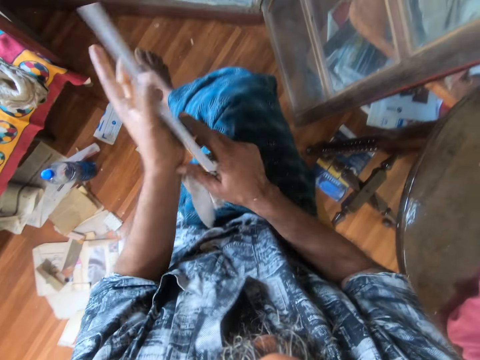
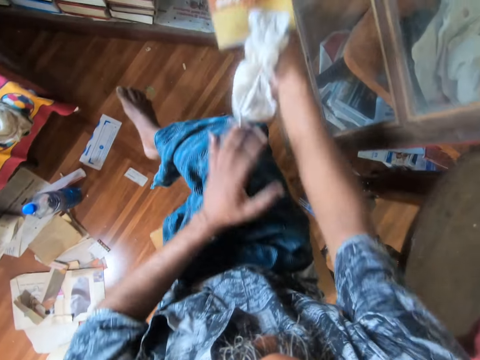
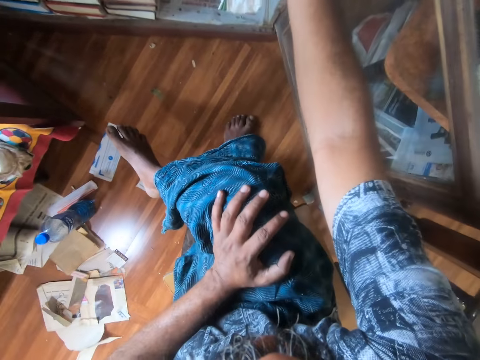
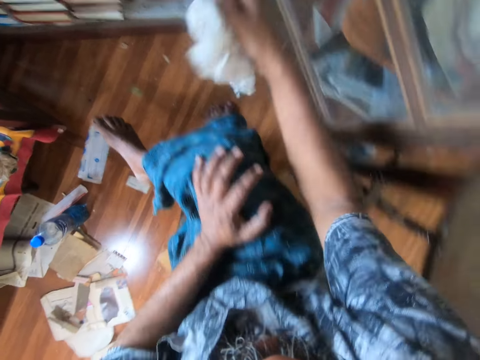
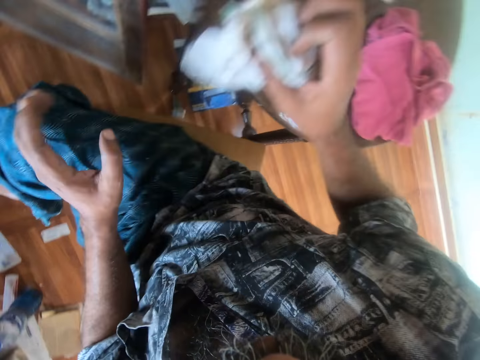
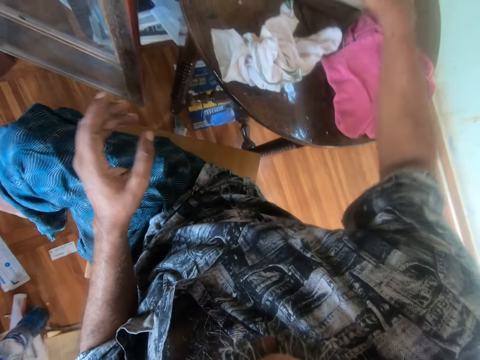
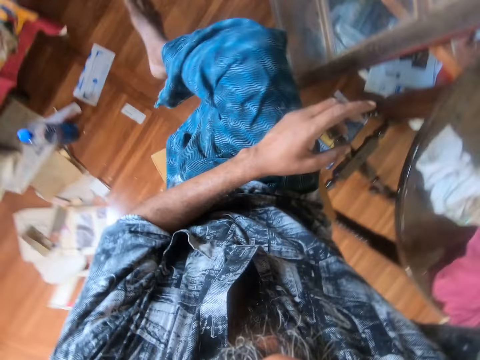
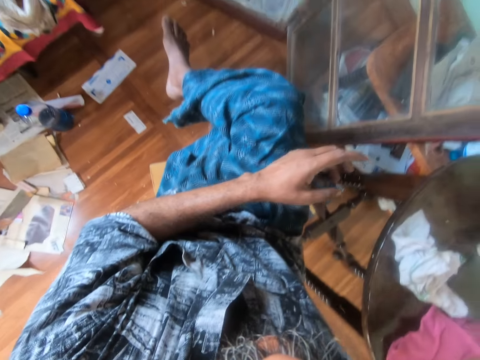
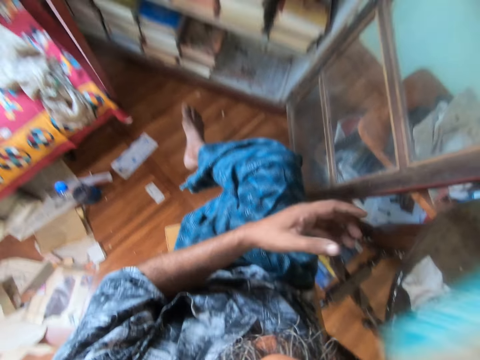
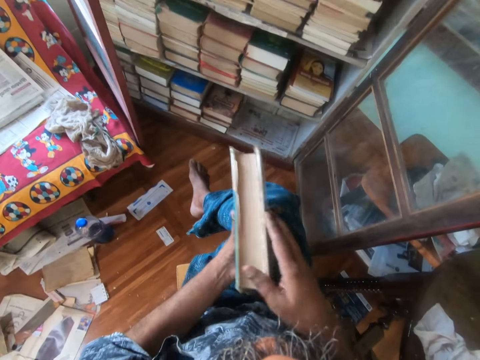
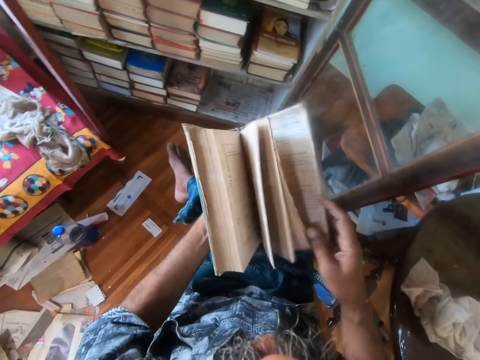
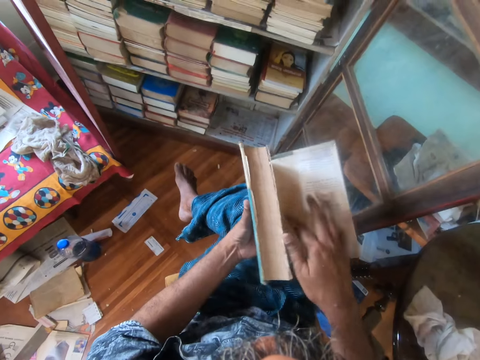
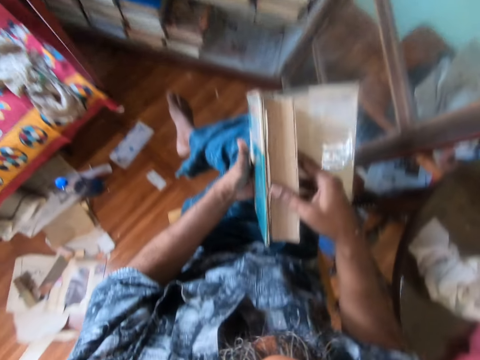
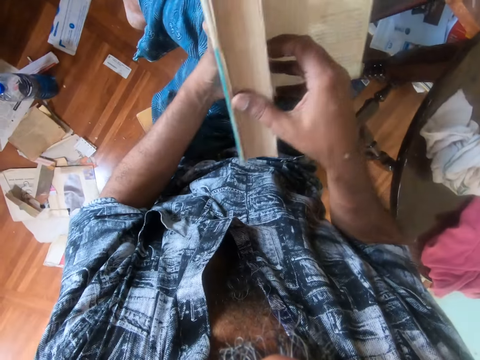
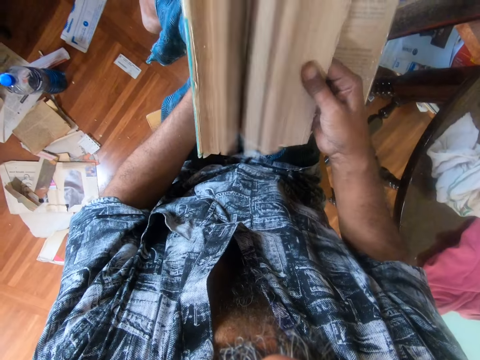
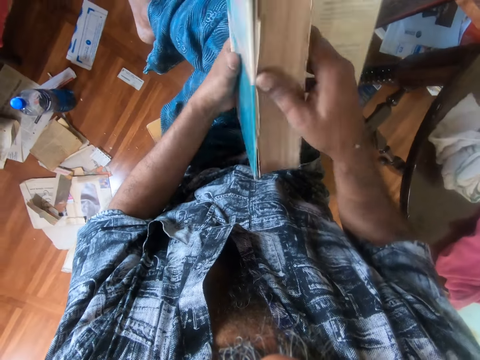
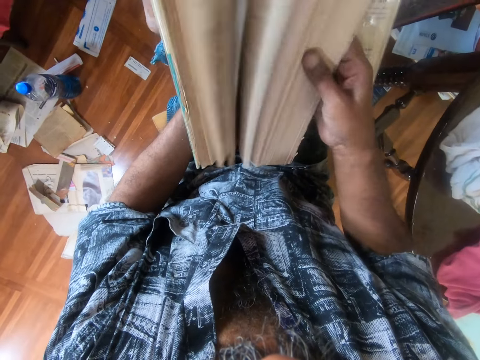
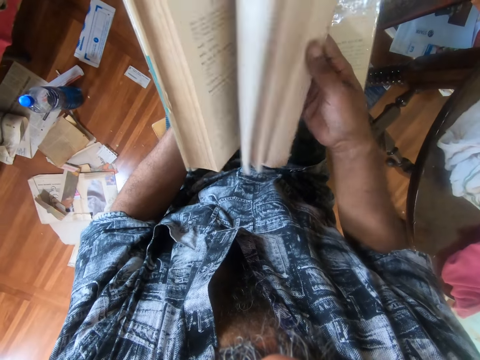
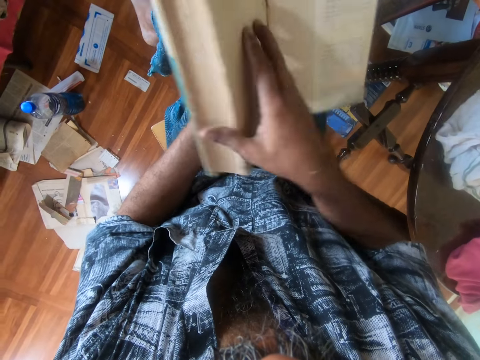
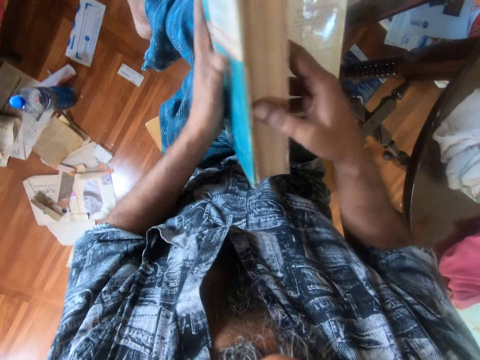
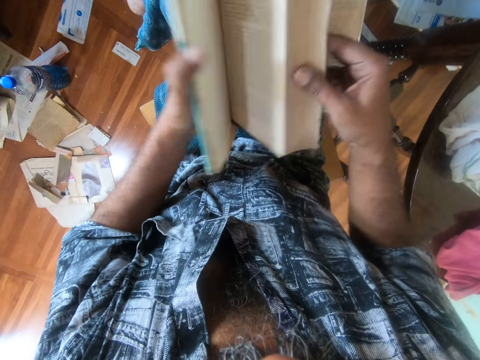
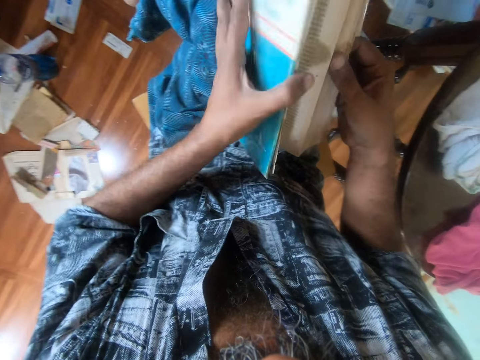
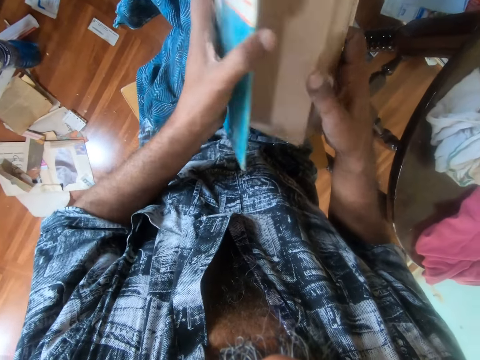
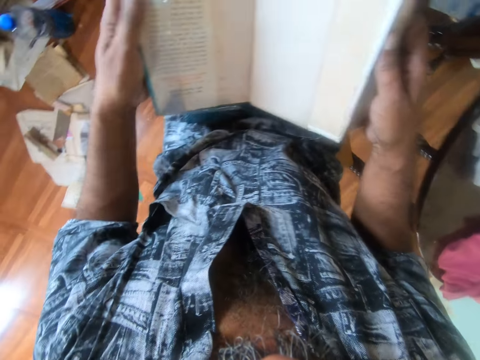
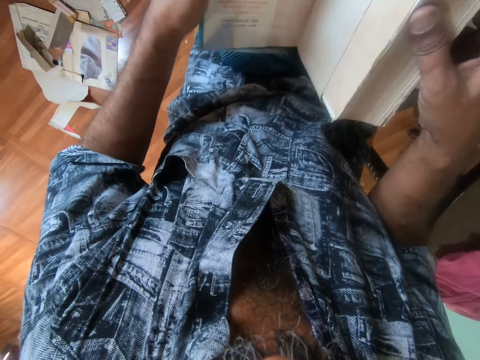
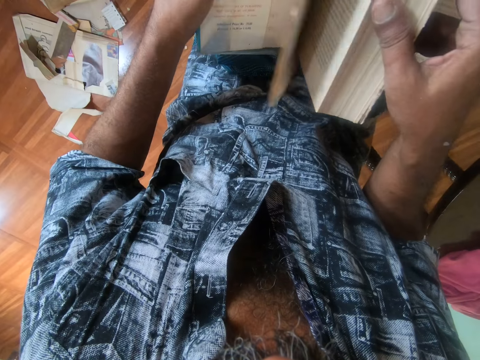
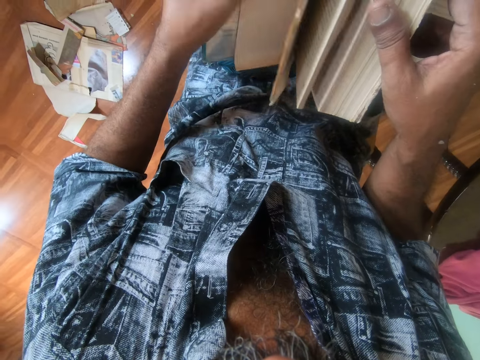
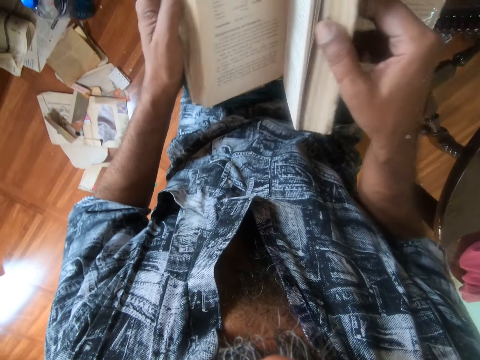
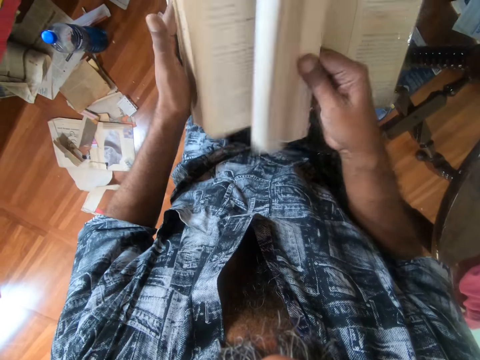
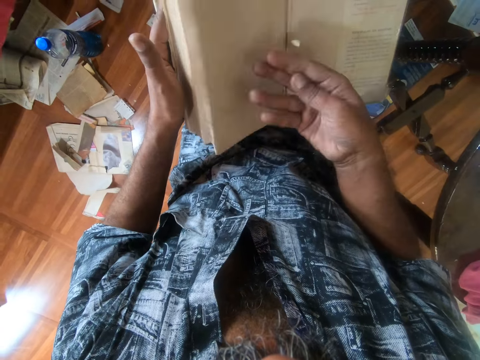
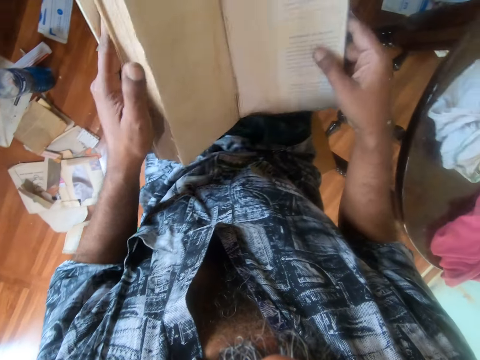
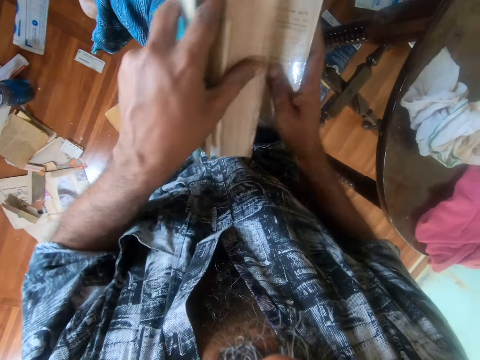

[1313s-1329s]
The camera wearer takes a book to her right hand. She places the book on a book shelf. She turns around in a room. She drops a rag on a table. She picks up the book from the table. She peruses the book. She opens the book. She opens the book, opens another page and peruses the book.

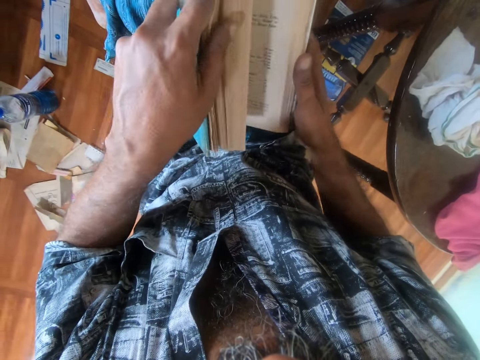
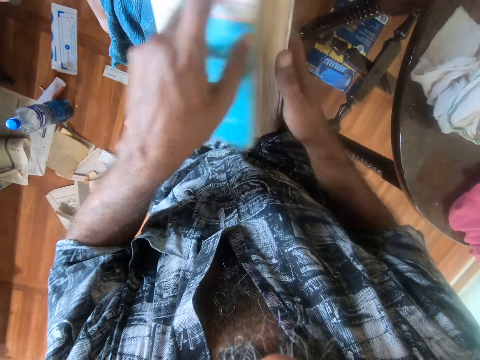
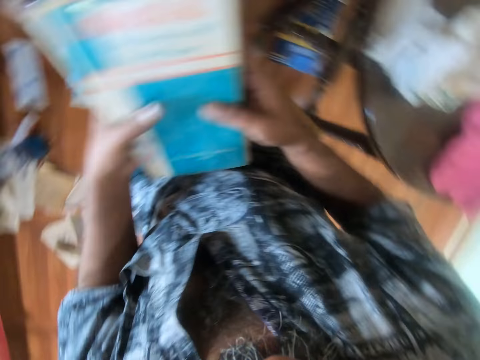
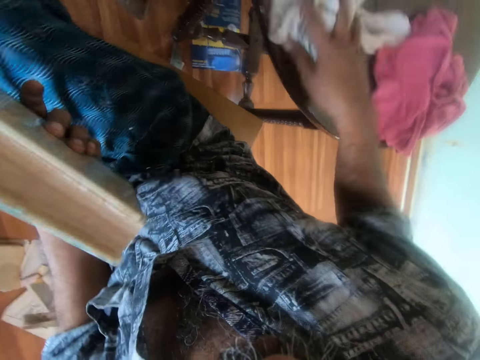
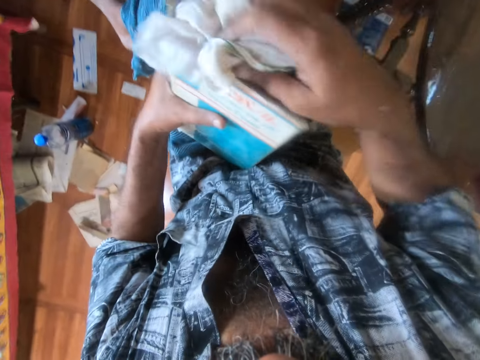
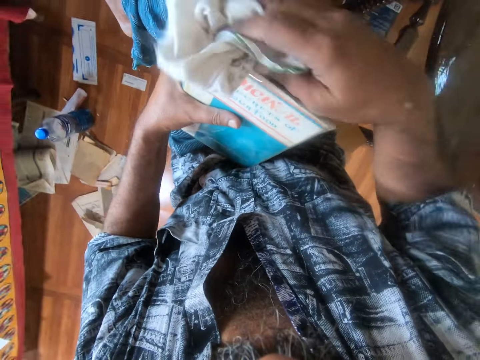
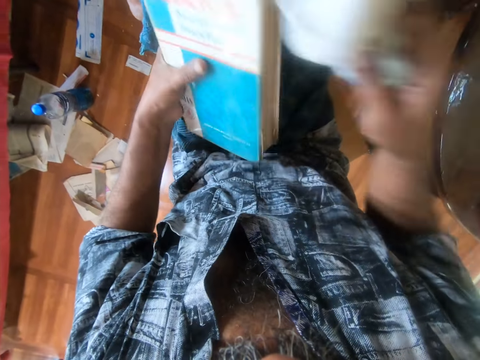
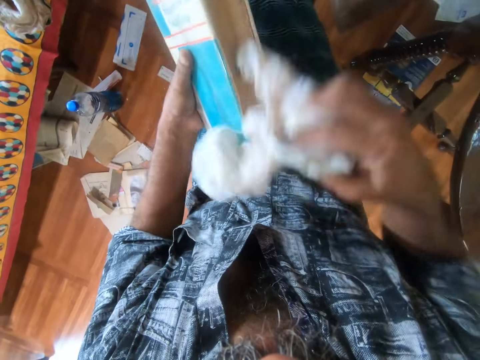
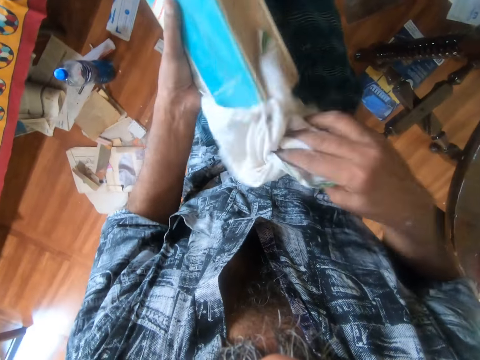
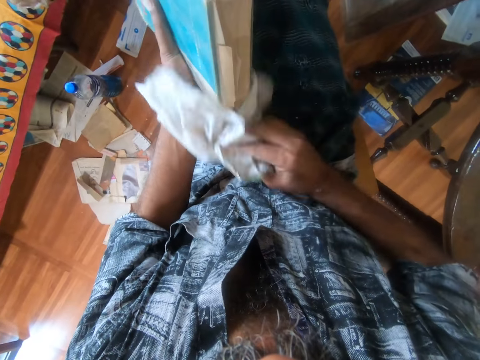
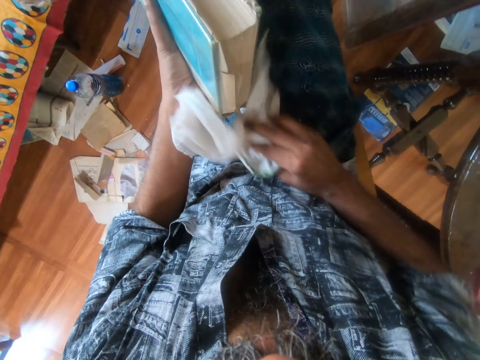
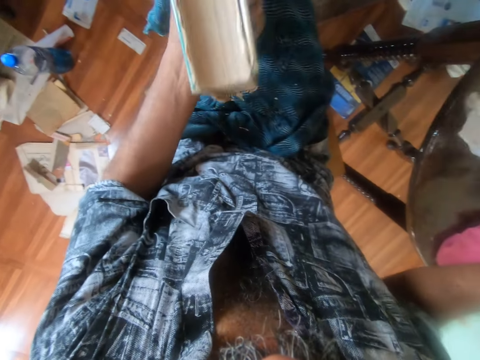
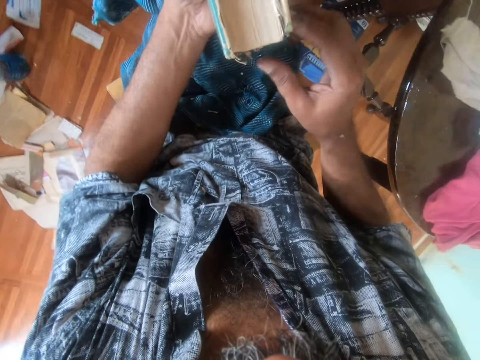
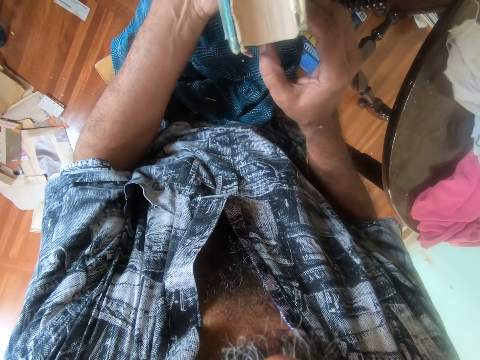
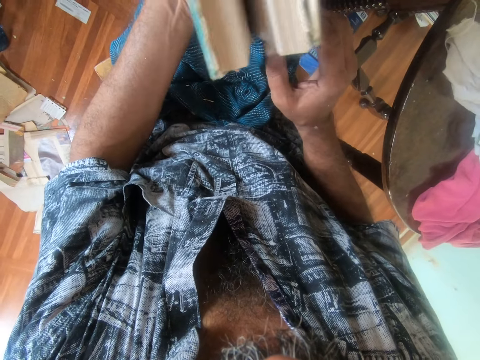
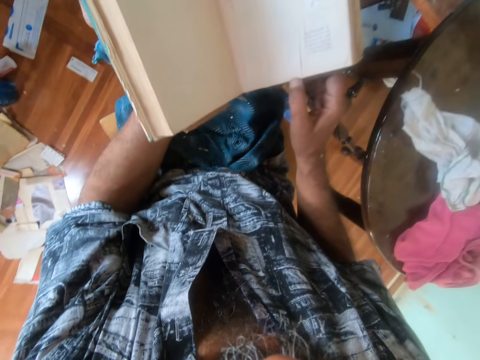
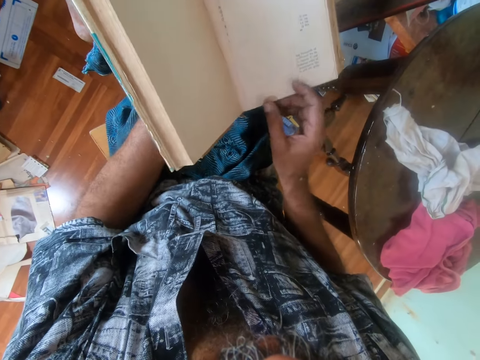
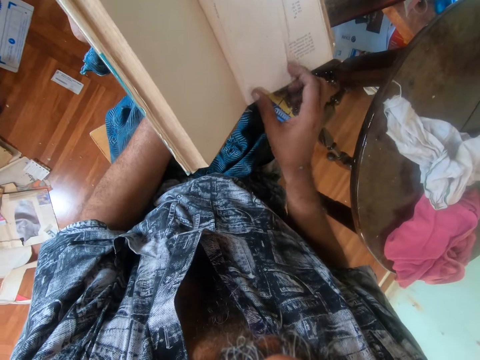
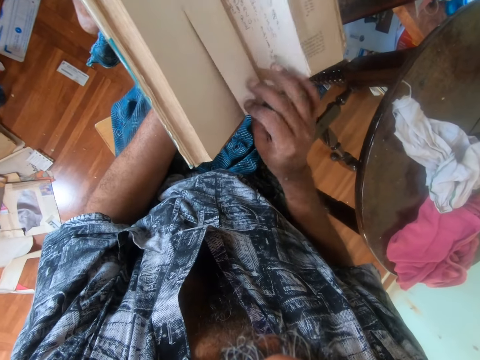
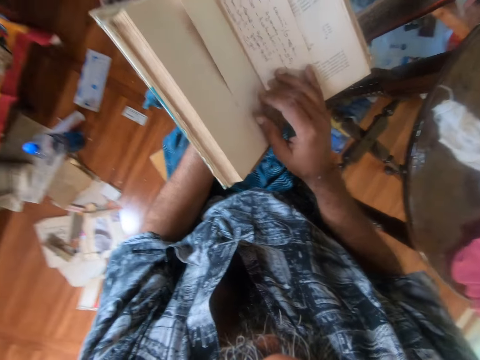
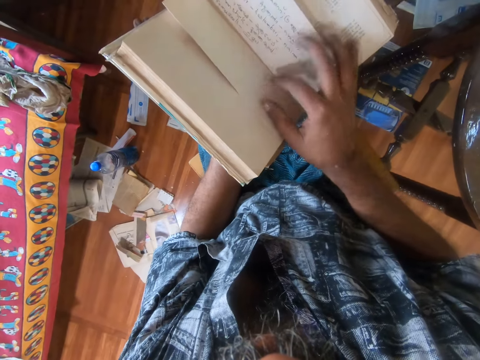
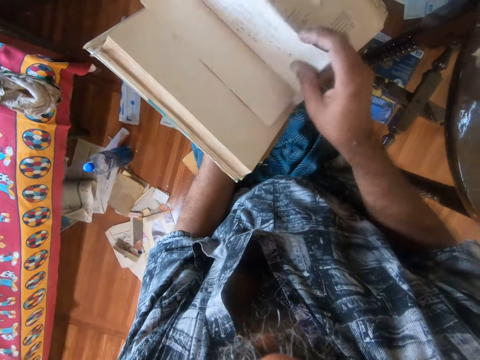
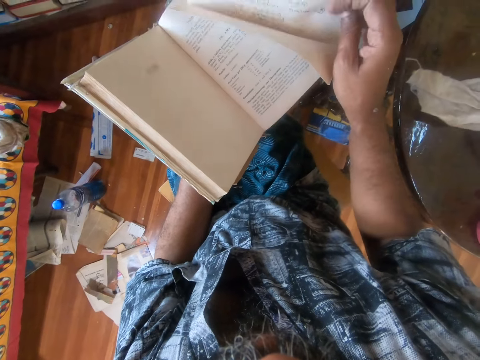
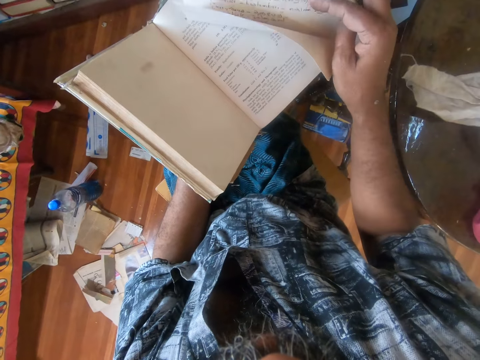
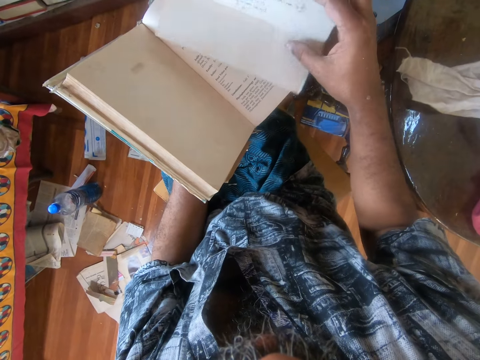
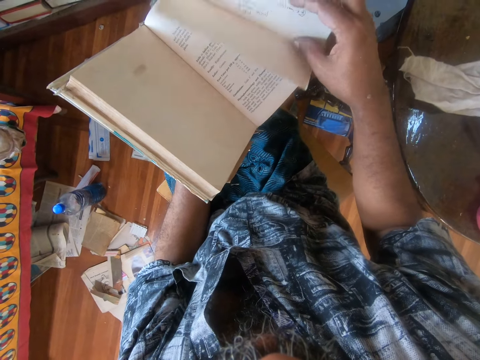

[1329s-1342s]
The camera wearer closes the book. She takes the book to her left hand. She picks up a rag from a table. She wipes at the back pages of the book with the rag. She puts the rag on the table. She opens the book. She opens a paper inside the book. She moves the paper inside the book. She holds the paper with right hand. She stares at the paper.
